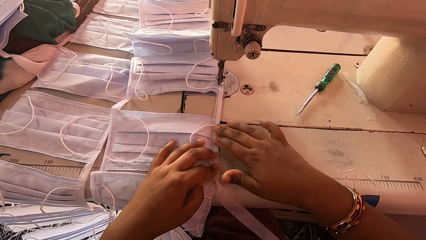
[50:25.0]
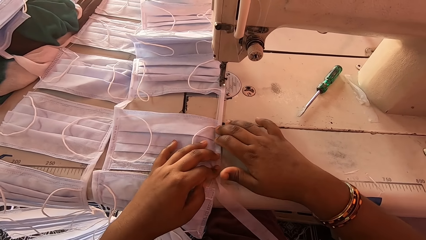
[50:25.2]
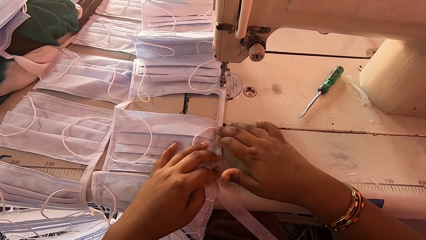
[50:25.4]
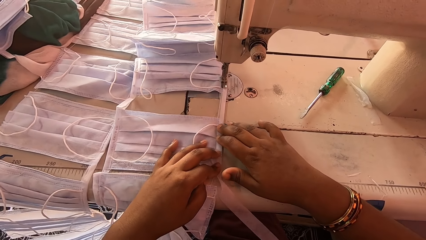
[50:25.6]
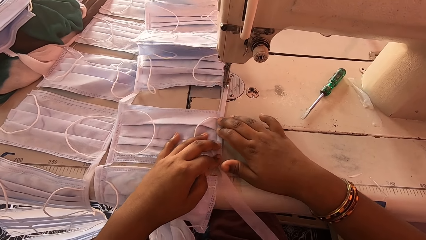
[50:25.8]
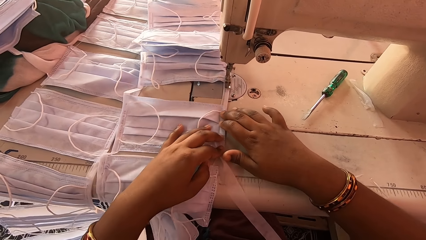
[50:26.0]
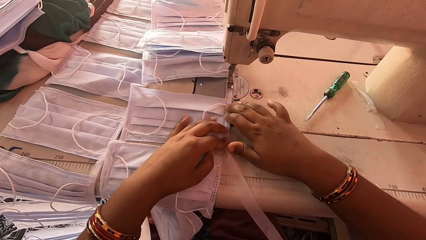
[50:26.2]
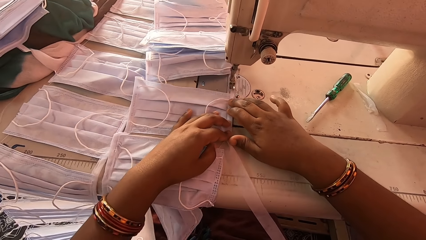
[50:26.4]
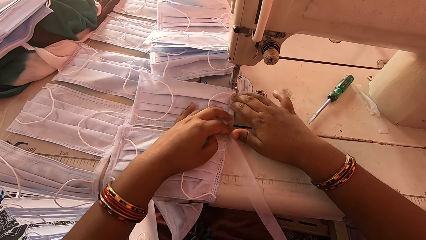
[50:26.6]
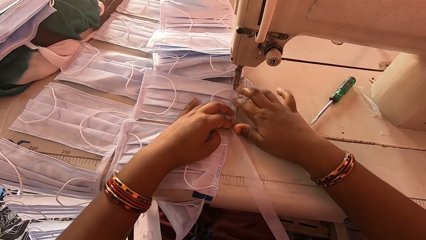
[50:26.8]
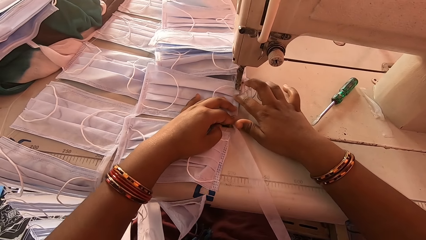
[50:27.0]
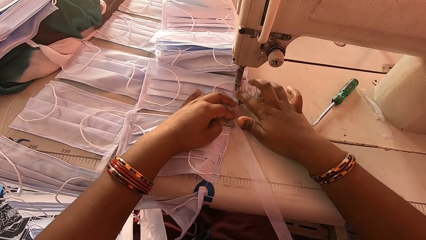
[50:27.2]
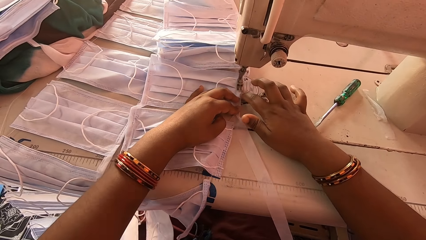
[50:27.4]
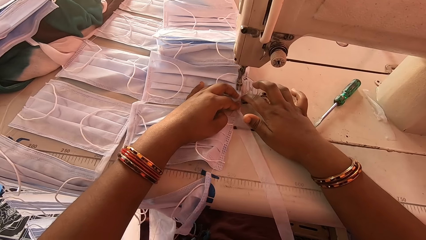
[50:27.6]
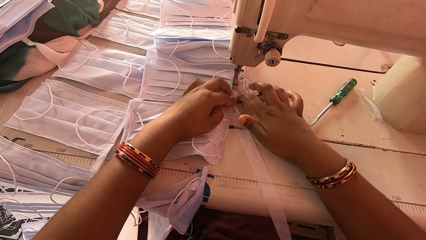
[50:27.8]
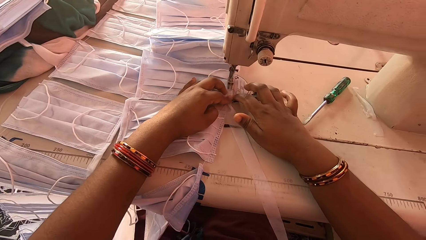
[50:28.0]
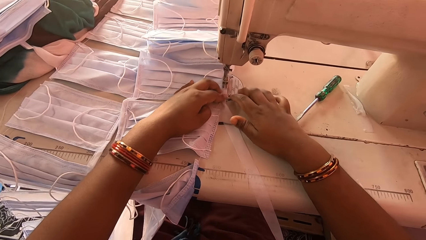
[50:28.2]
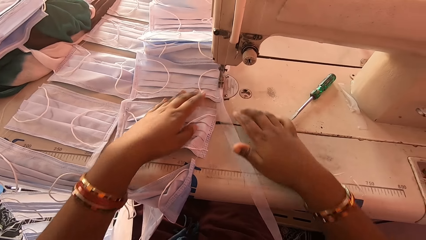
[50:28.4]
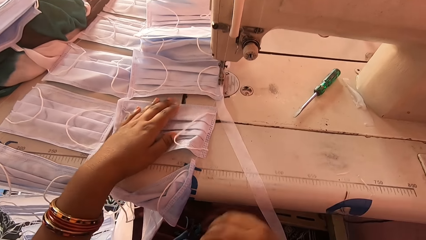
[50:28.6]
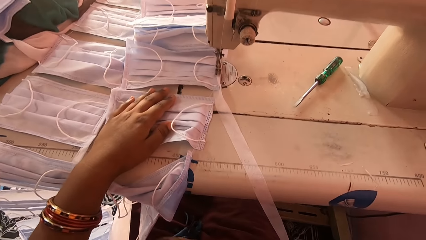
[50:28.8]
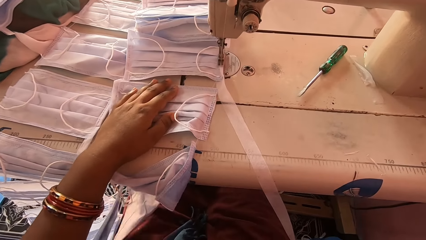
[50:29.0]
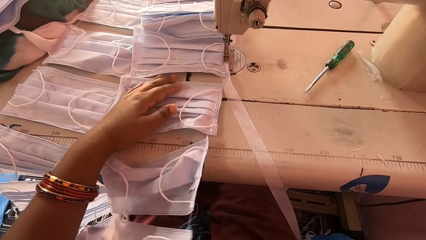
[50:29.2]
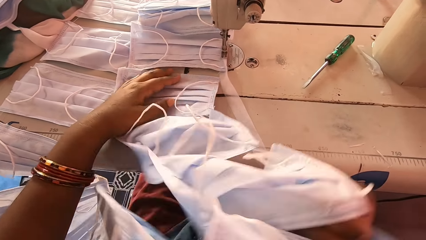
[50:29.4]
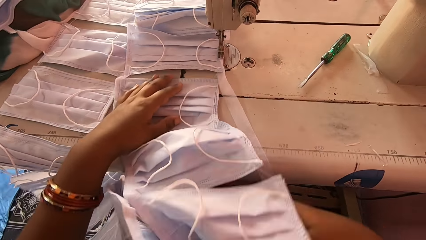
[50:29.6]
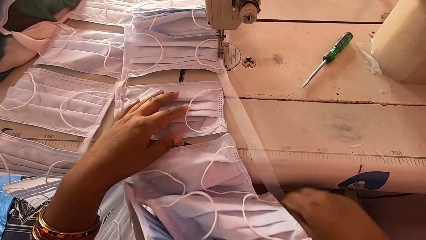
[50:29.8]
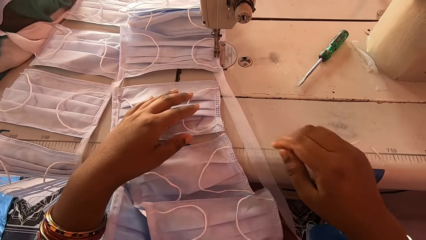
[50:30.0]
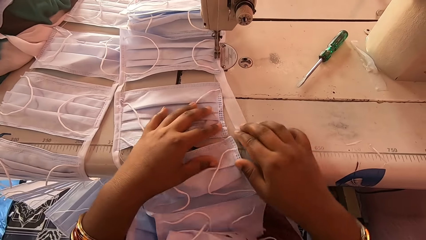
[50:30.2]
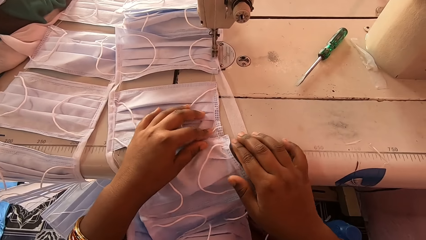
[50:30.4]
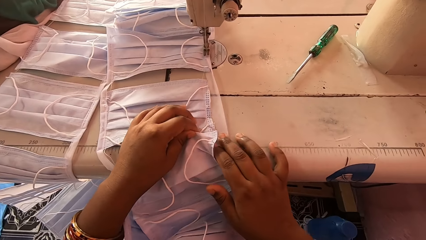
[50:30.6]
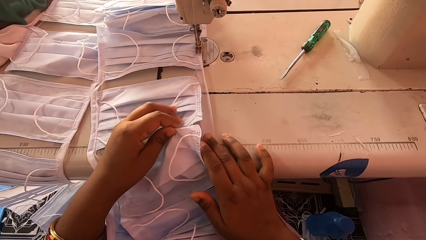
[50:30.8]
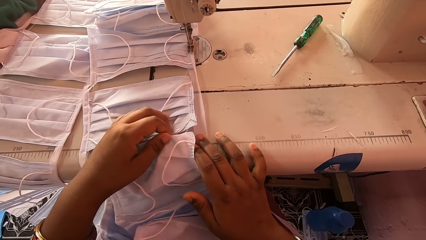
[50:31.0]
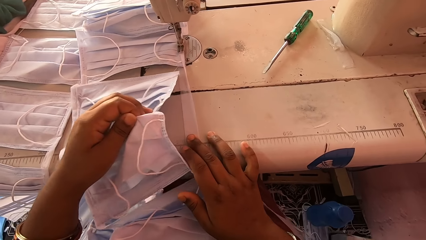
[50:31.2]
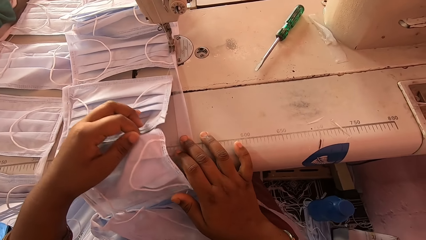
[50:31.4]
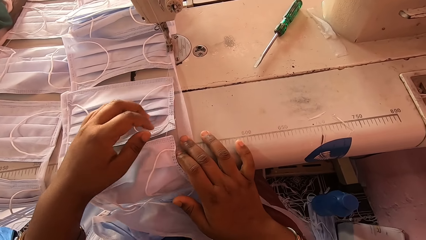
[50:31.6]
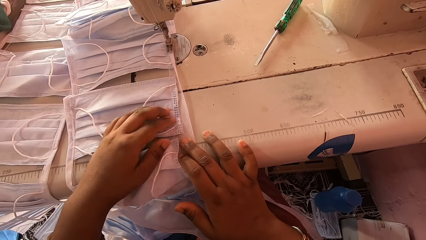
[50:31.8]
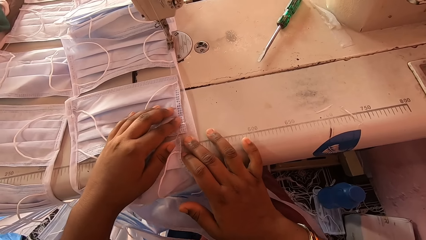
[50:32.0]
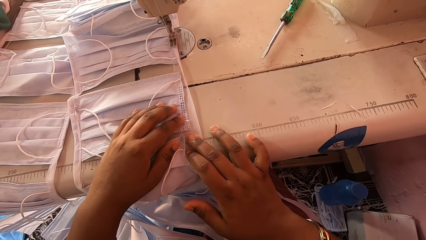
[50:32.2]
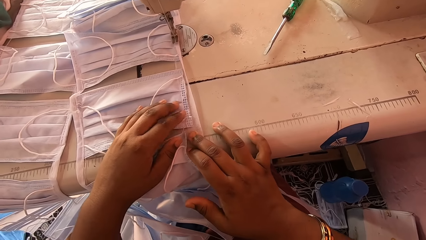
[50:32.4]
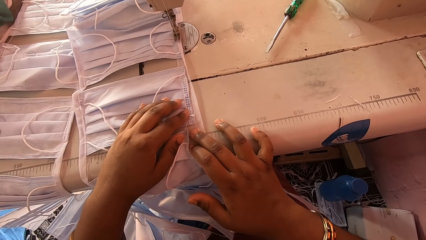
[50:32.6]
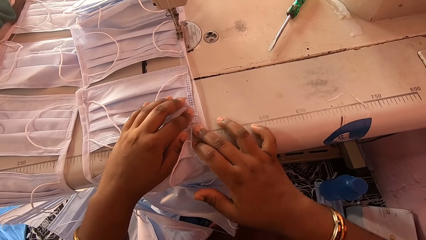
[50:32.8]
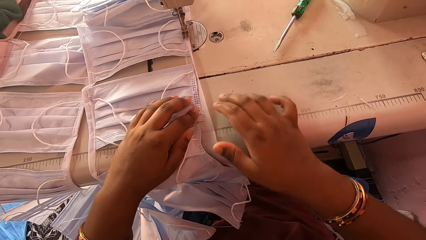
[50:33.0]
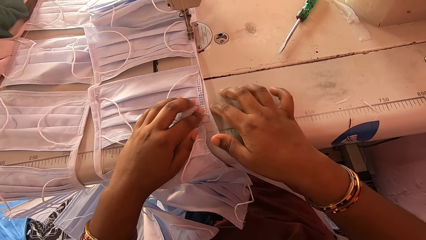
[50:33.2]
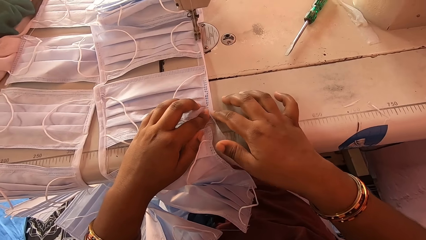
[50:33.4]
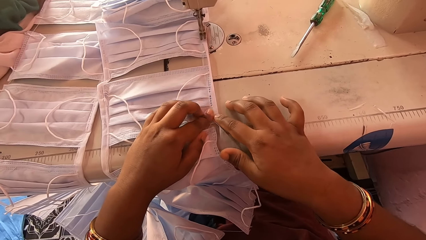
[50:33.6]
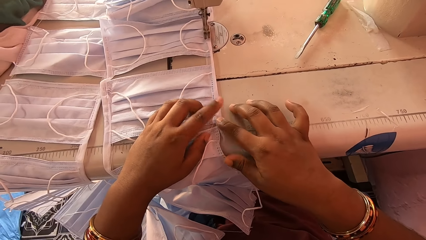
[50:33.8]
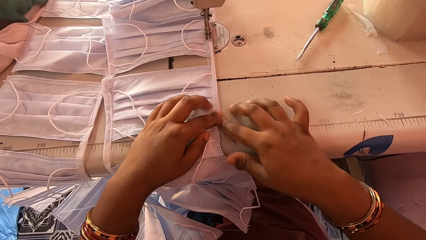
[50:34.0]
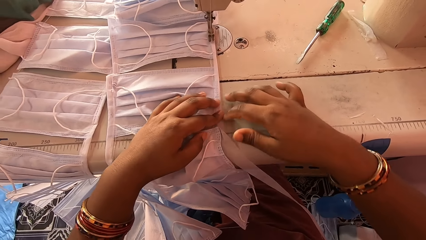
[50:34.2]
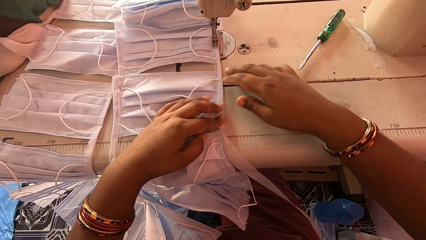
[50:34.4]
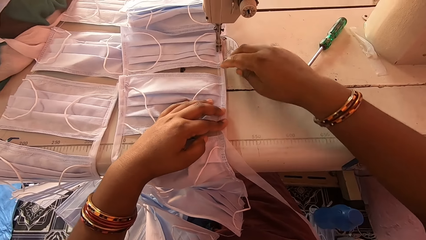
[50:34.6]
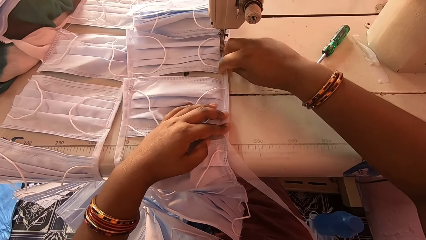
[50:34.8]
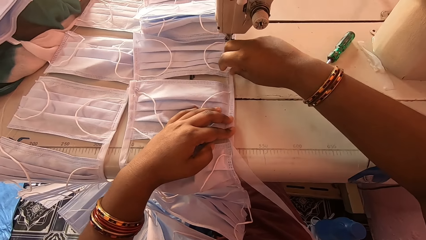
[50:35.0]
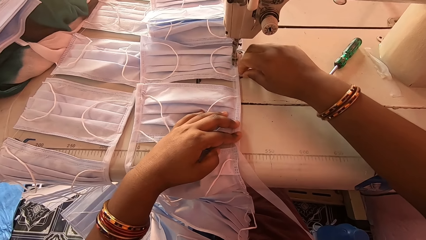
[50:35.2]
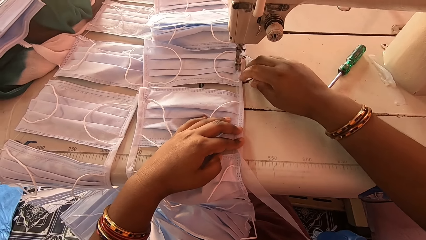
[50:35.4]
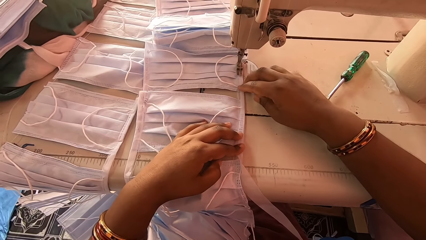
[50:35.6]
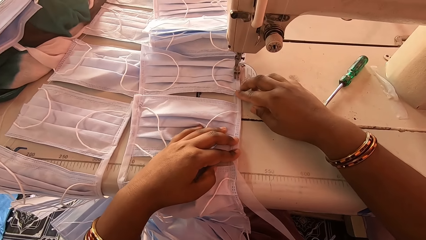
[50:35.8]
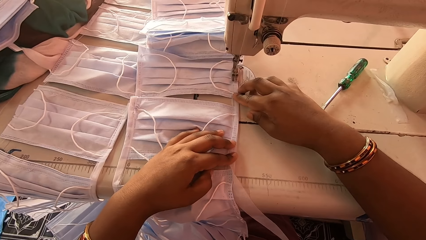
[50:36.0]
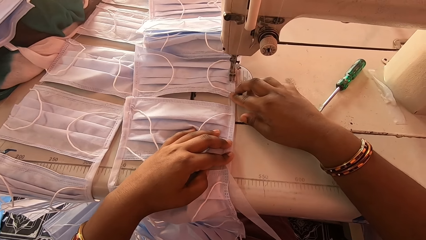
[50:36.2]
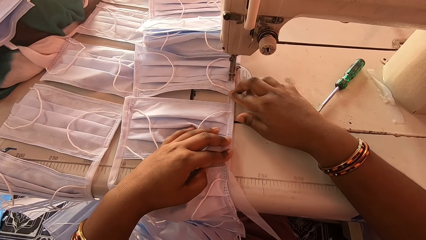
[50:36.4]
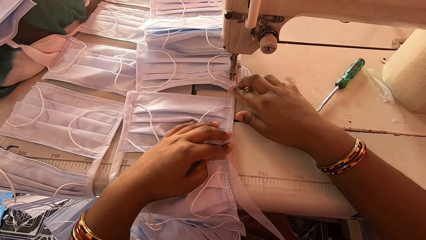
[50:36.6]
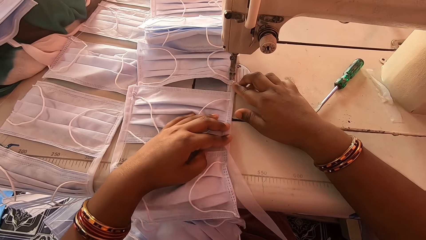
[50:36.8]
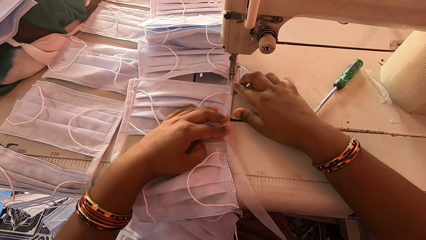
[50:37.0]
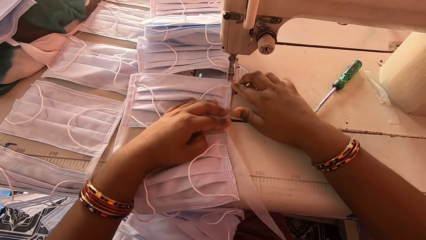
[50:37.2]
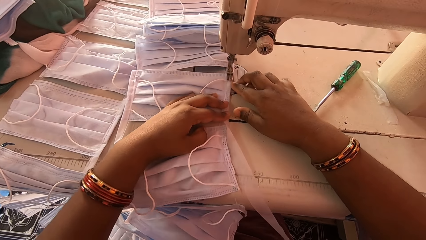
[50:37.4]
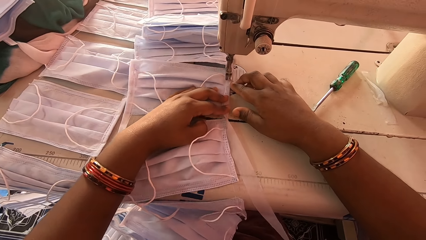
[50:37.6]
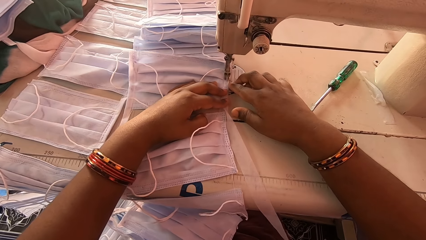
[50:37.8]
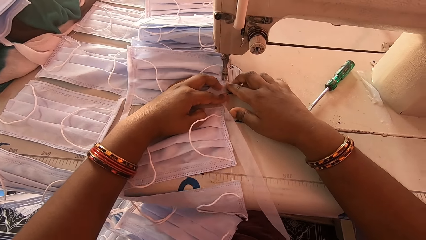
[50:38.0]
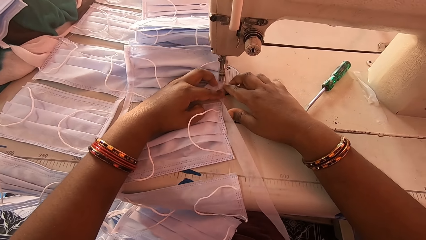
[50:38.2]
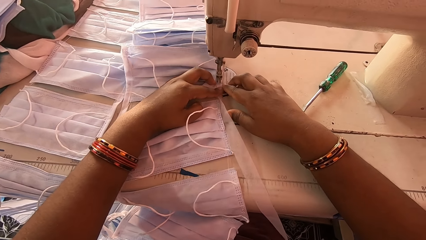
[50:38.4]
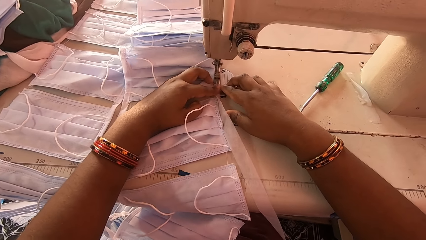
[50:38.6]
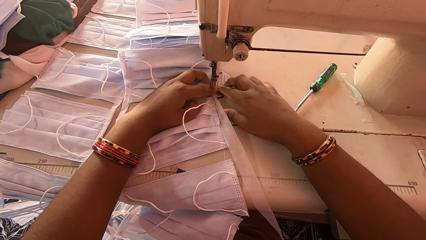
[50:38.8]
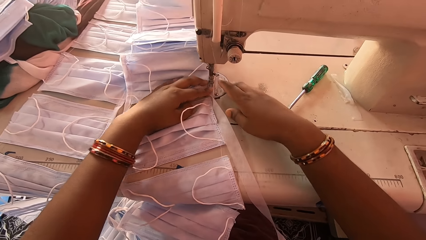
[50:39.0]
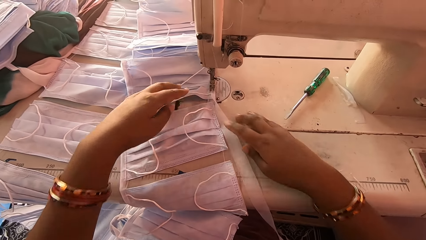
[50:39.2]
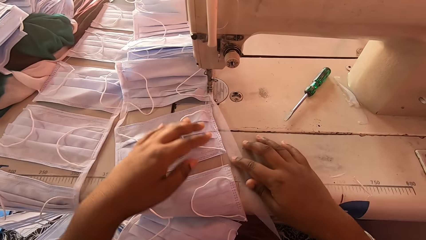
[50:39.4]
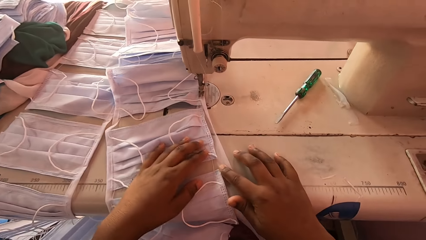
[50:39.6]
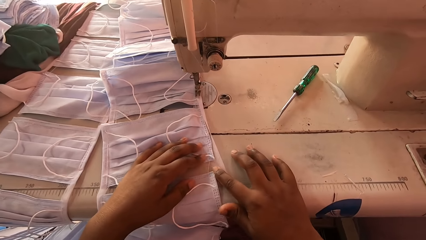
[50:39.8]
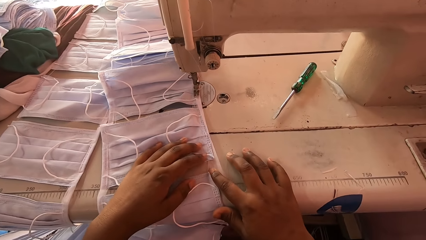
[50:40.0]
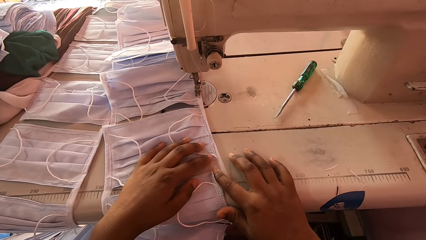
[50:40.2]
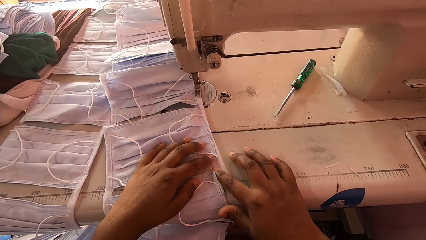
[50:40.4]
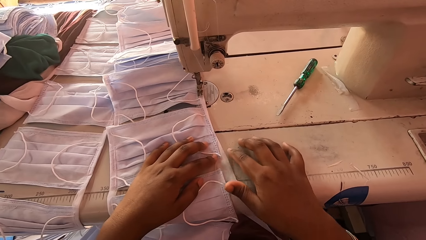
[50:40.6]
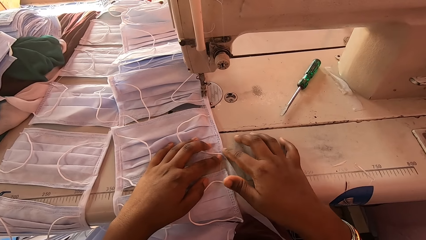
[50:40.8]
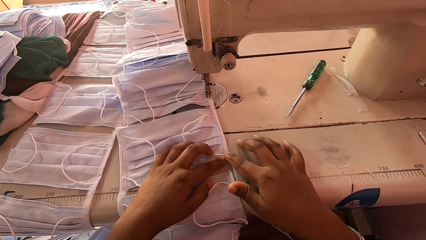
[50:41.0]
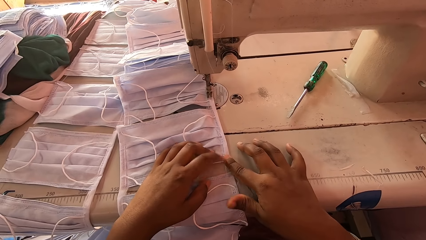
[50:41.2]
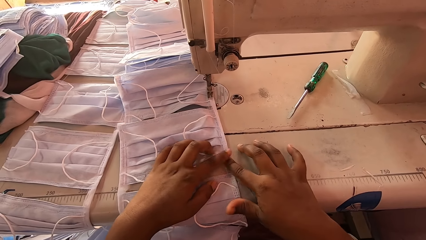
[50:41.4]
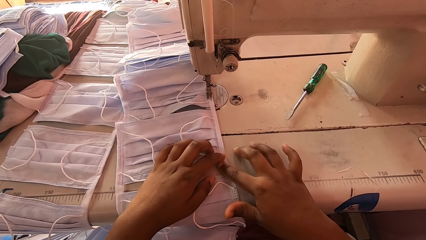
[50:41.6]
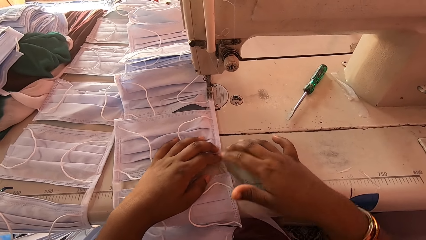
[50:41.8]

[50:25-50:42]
The camera wearer sews the masks with a sewing machine. They move the masks. They align the masks with the hem material. They fold the piece of cloth. They sew the masks with a sewing machine. They align the masks with the hem material. They fold the piece of cloth.
